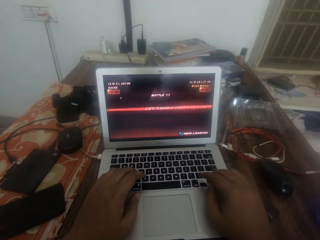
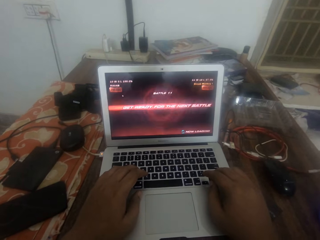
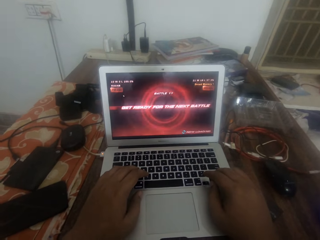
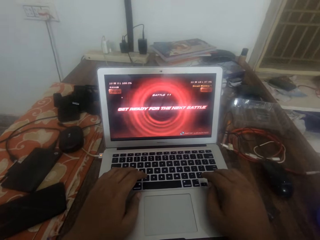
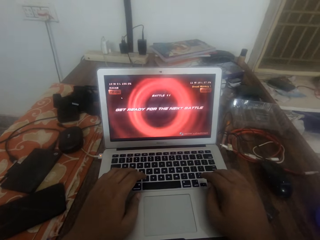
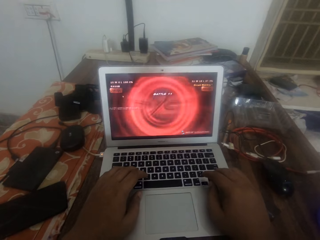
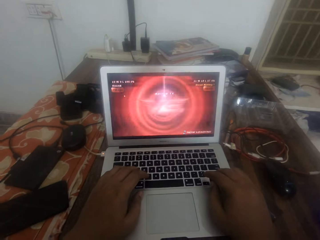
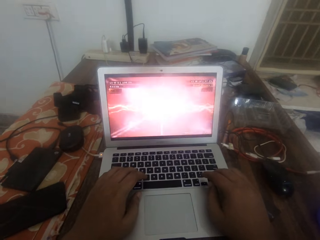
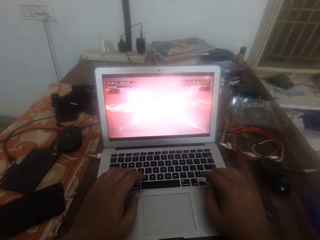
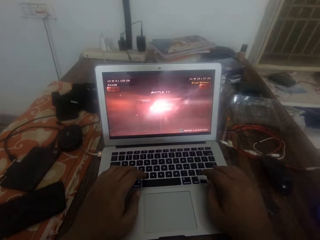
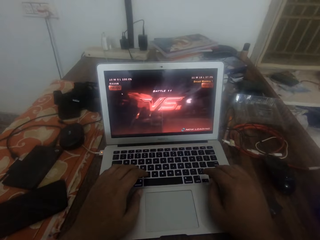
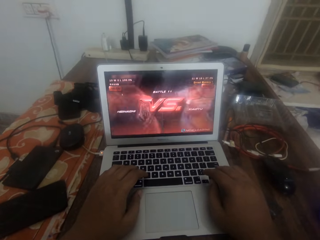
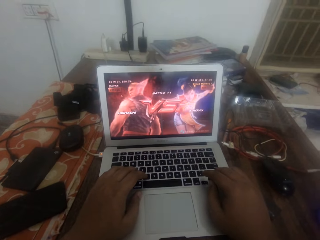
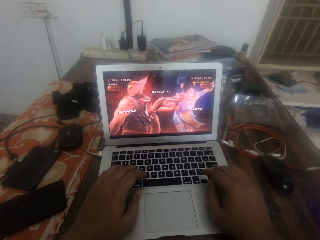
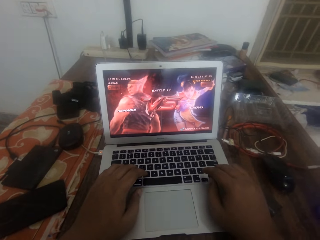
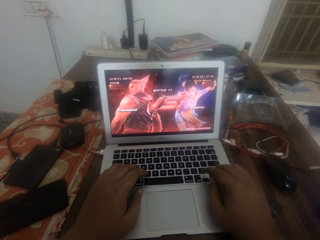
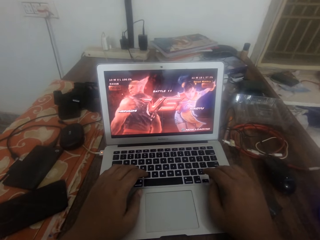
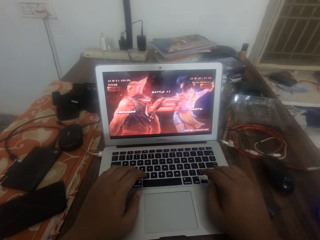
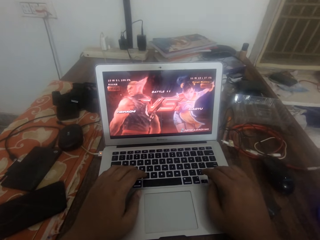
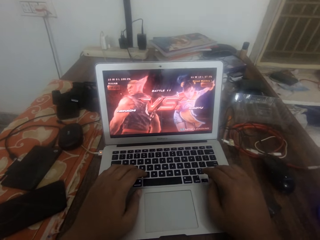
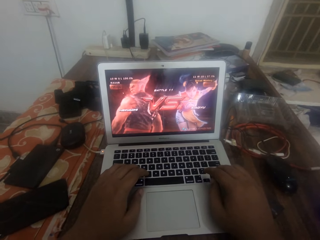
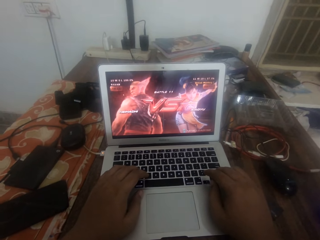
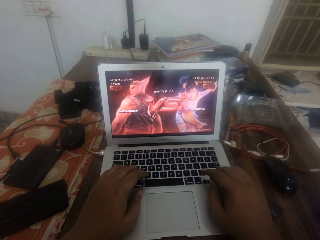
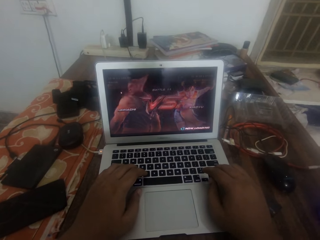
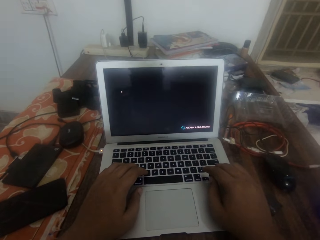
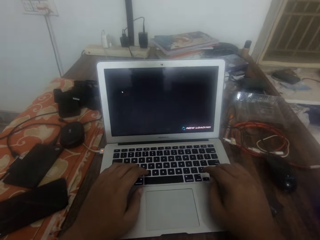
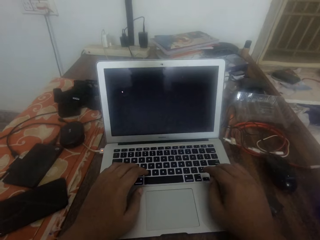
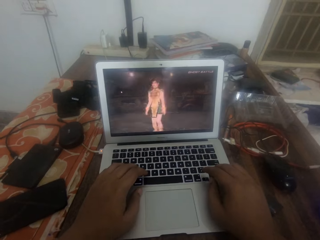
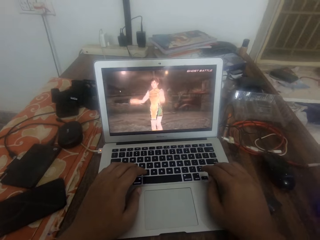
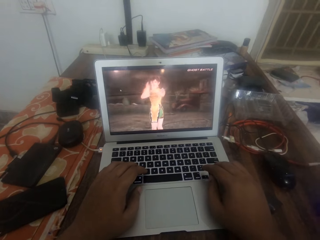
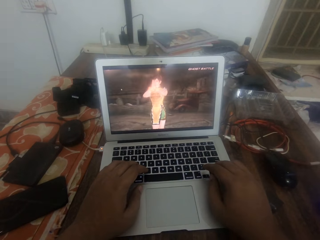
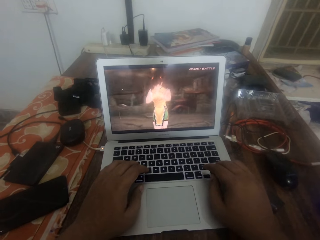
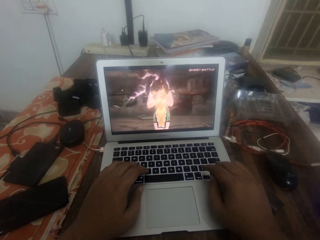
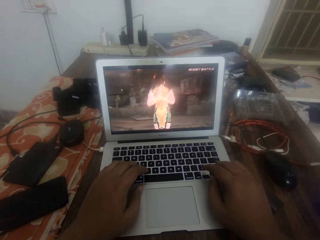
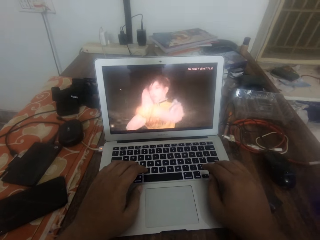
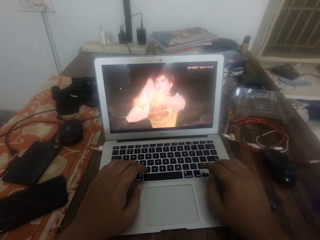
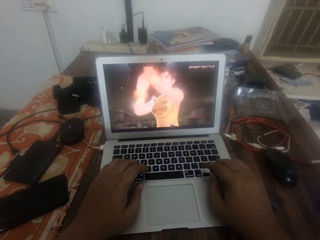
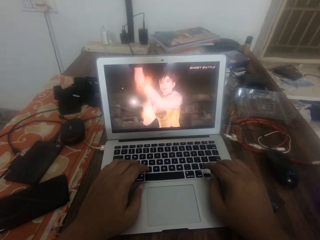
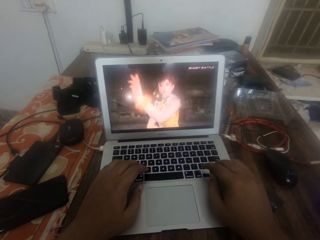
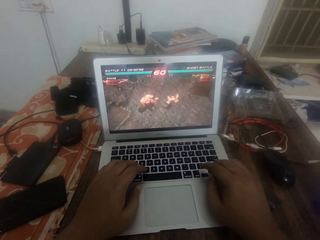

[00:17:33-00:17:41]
The camera wearer plays a game on the laptop.

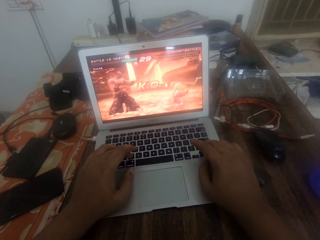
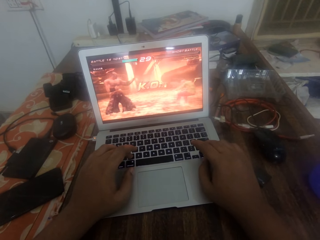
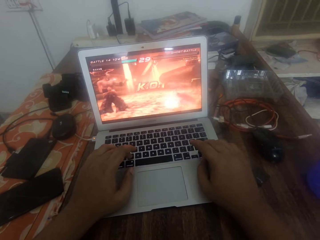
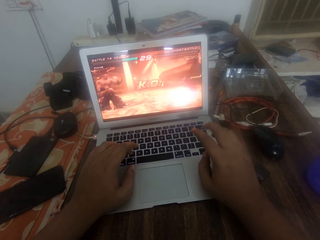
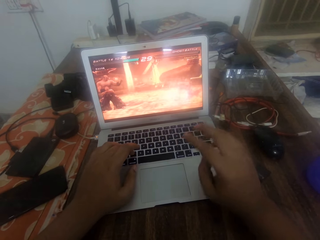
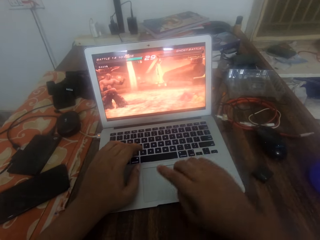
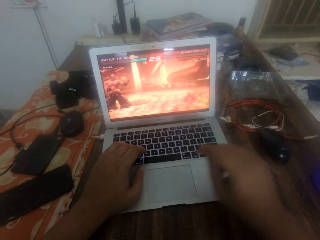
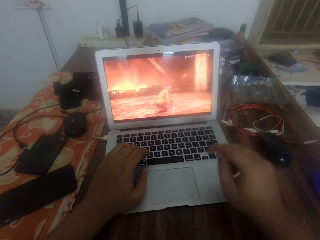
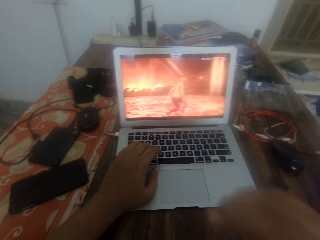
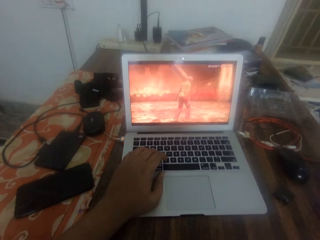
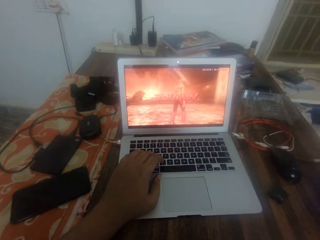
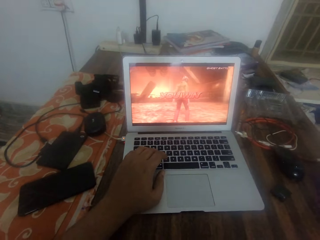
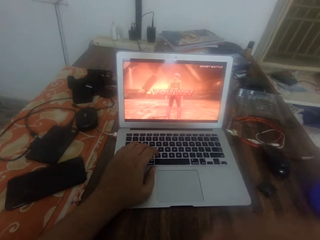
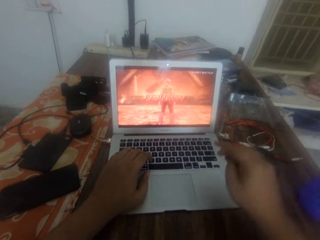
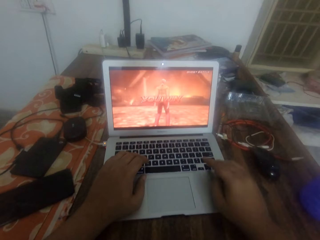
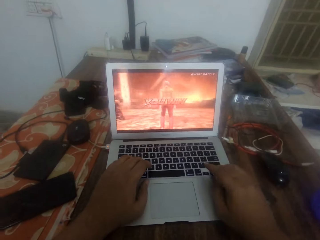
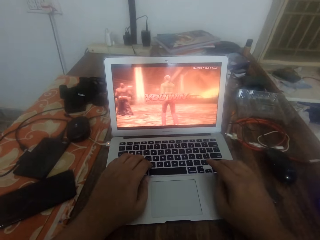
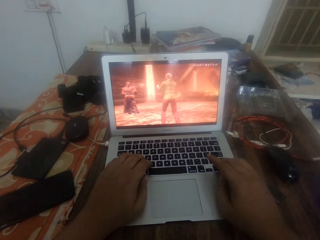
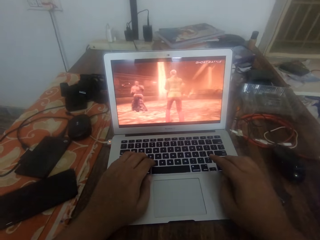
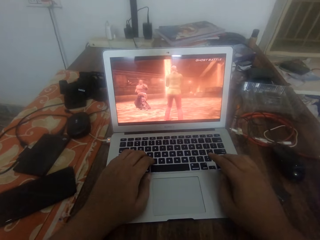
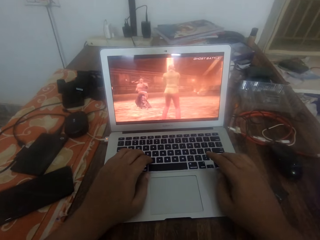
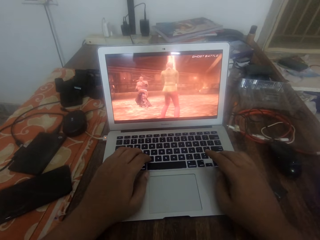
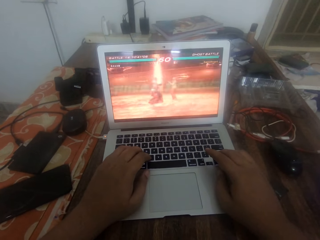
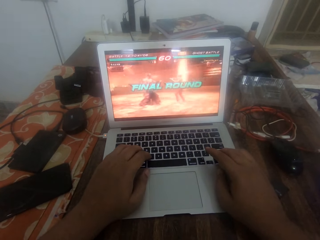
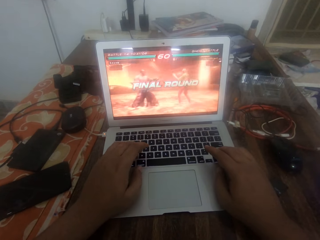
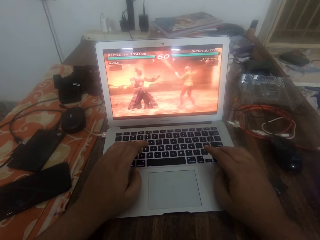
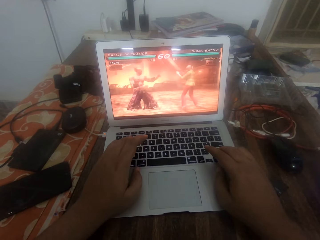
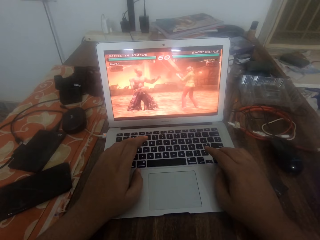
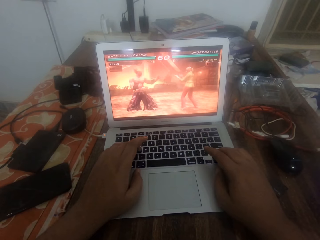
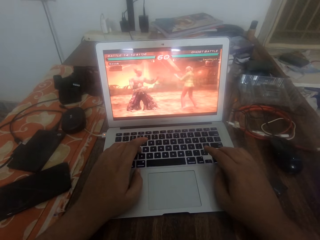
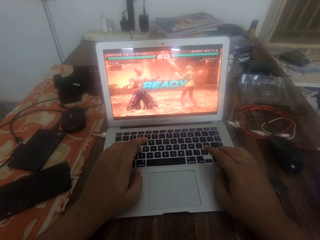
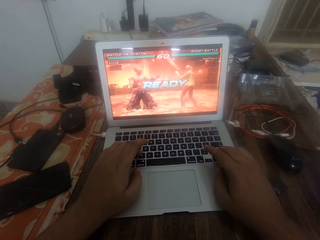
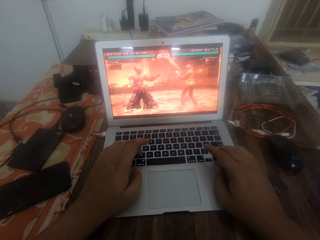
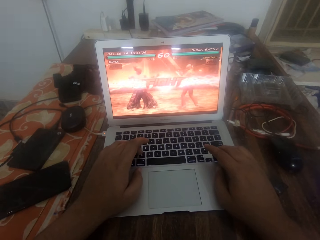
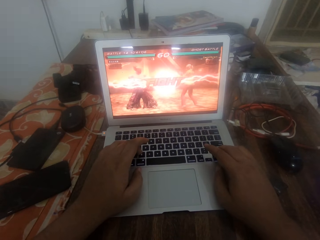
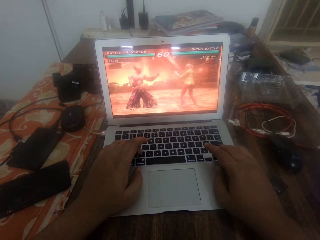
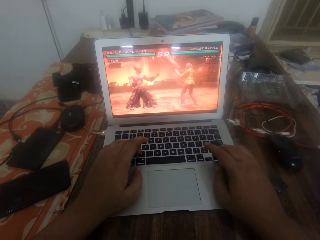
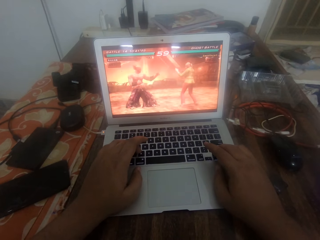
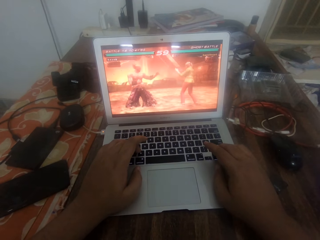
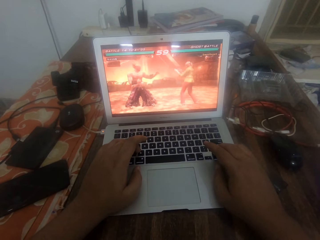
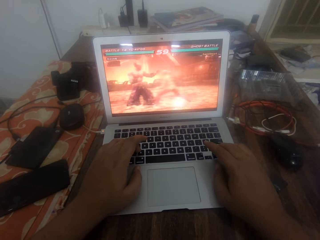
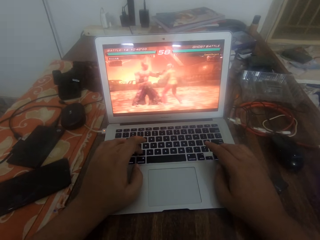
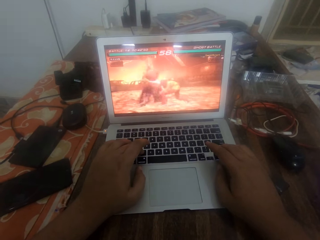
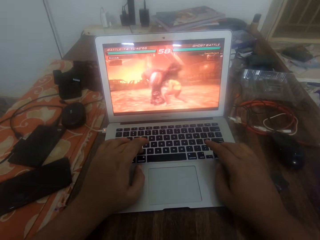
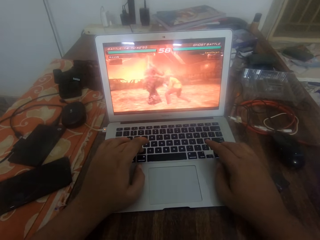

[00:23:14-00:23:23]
The camera wearer touches the face with the right hand. They play a game on a laptop.

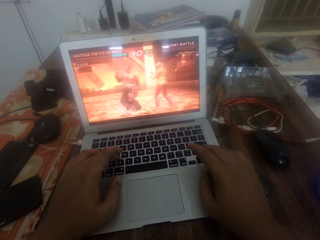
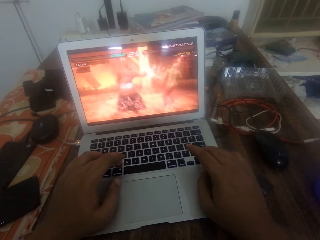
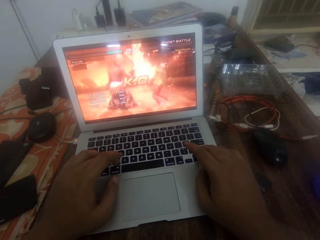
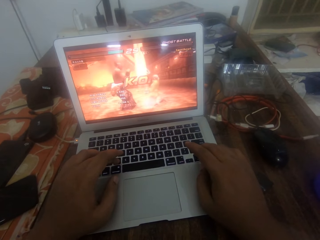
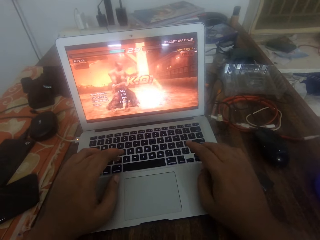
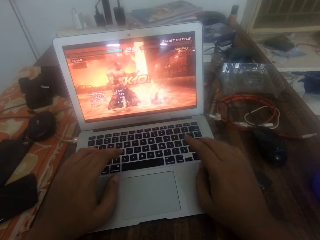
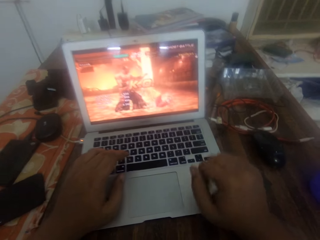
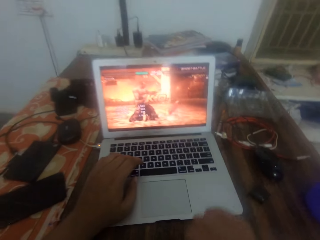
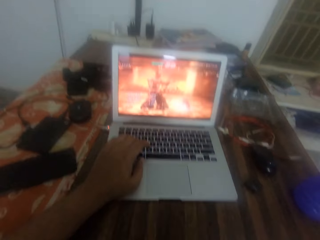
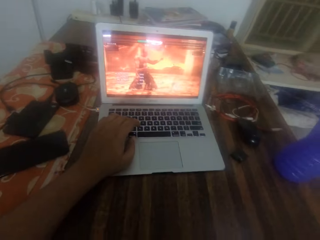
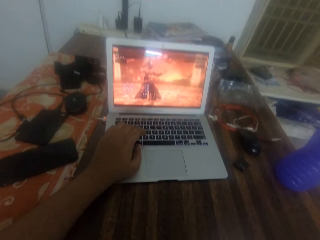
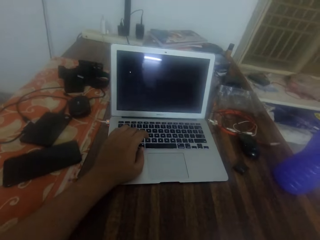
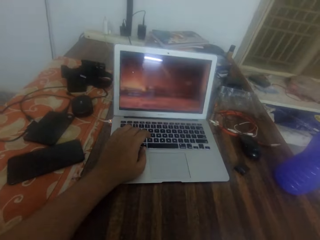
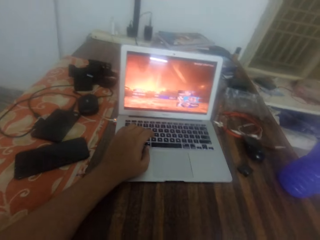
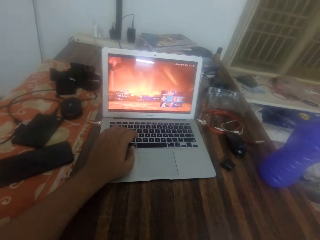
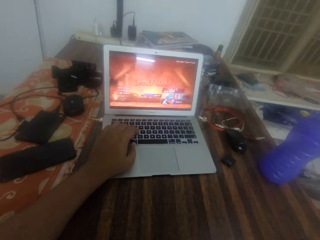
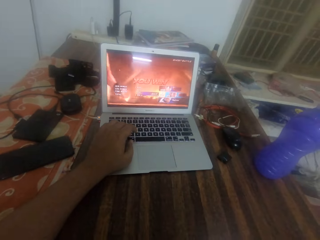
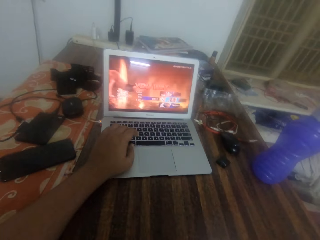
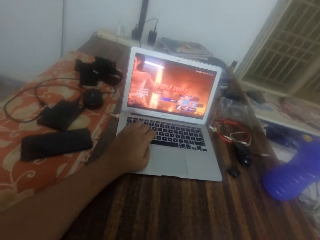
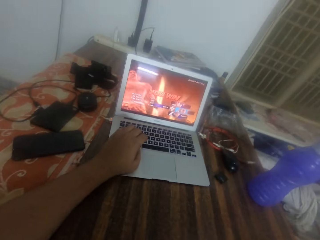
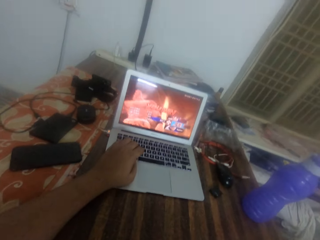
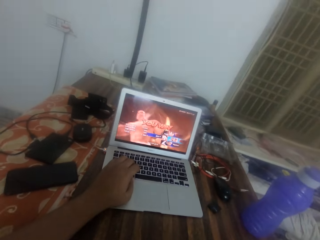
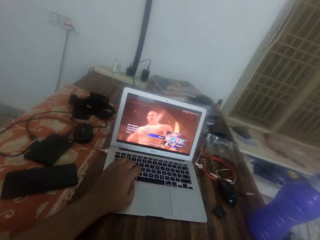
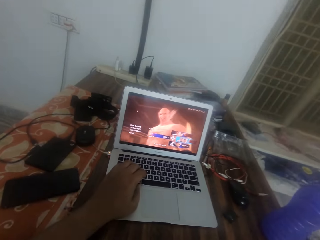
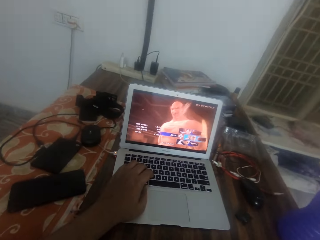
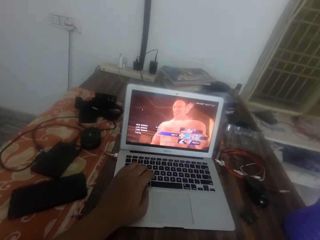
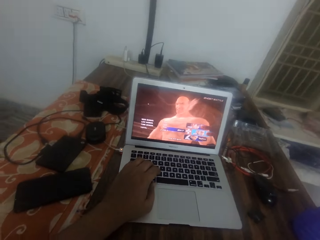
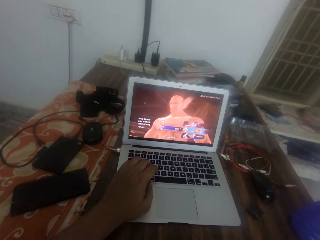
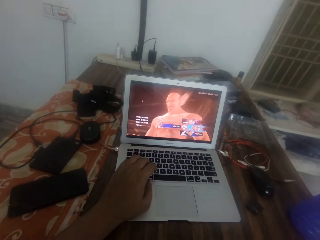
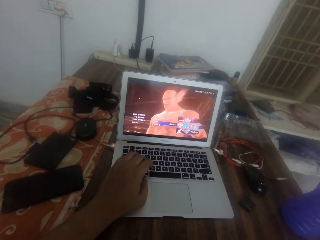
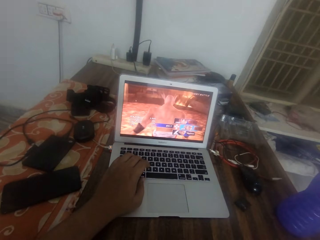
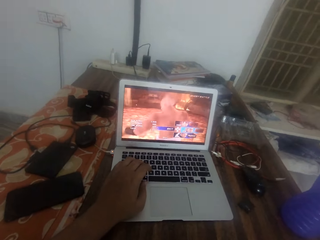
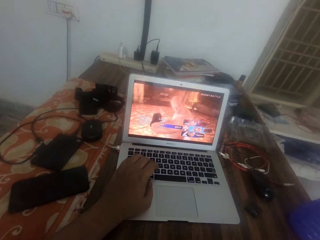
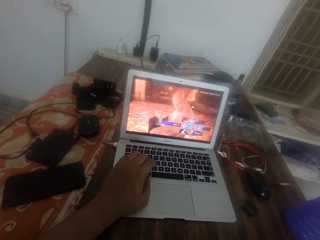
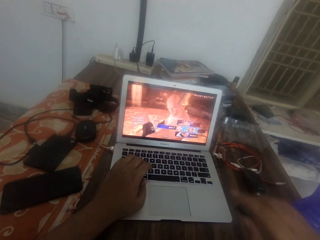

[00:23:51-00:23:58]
The camera wearer removes the right hand from the laptop.
